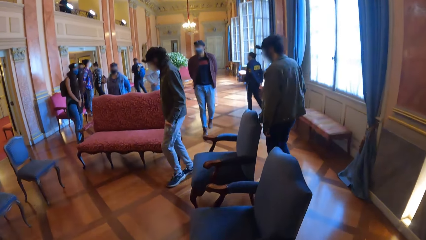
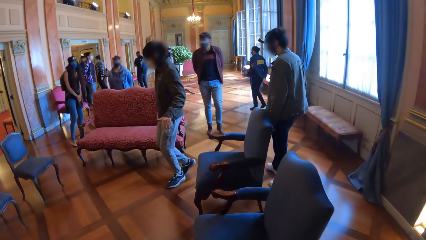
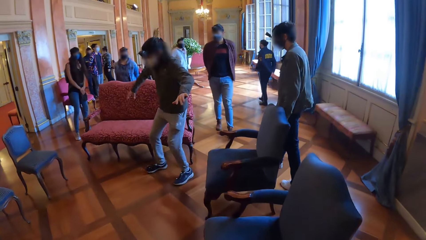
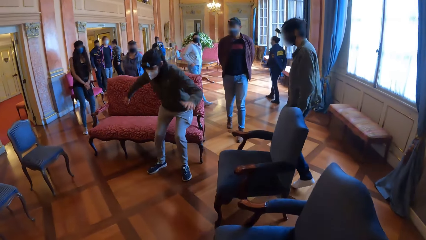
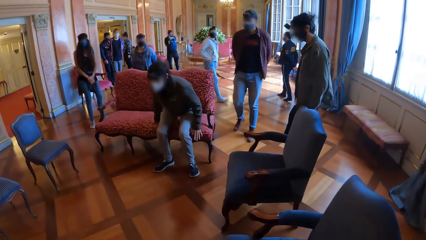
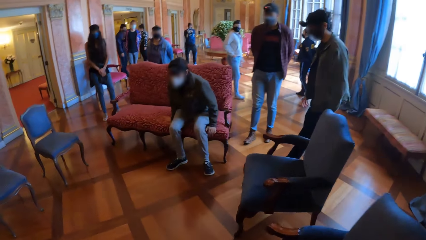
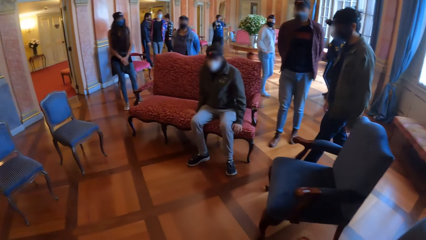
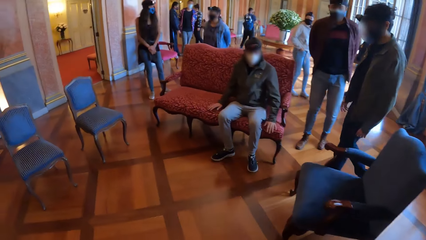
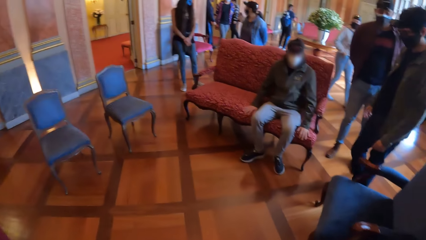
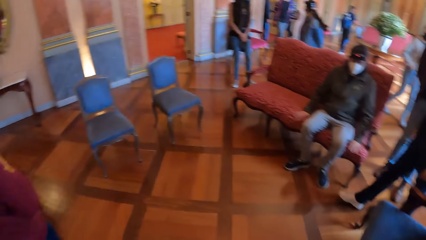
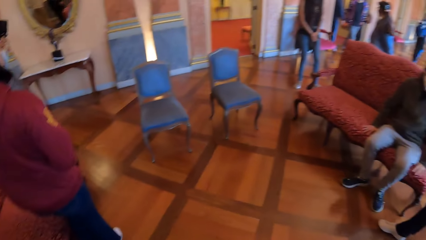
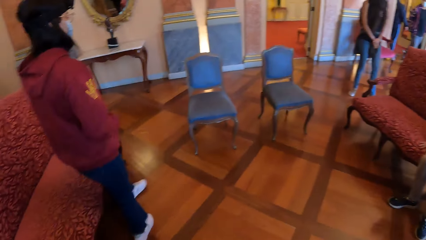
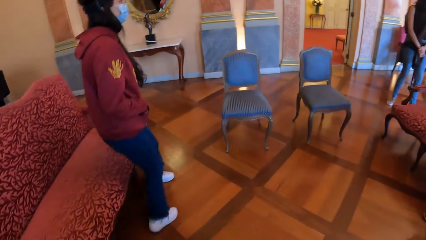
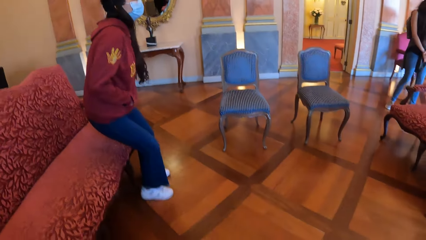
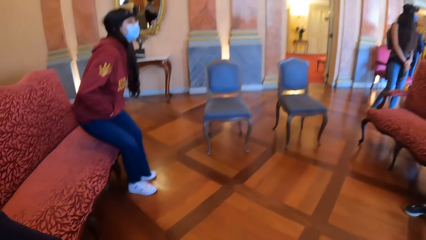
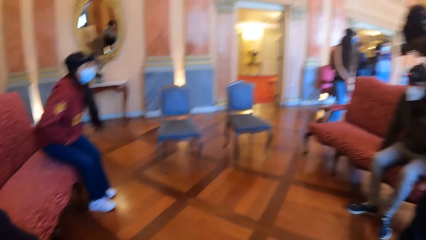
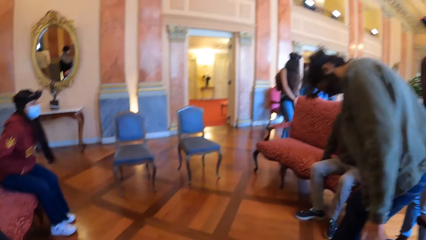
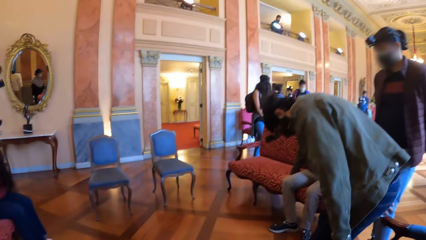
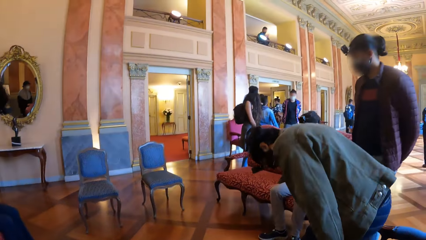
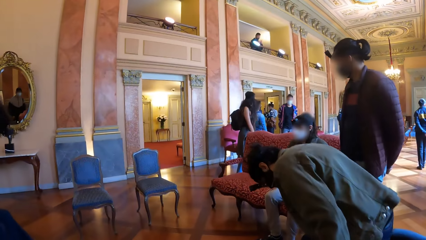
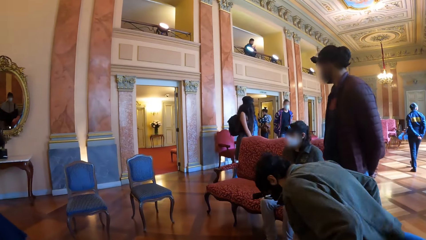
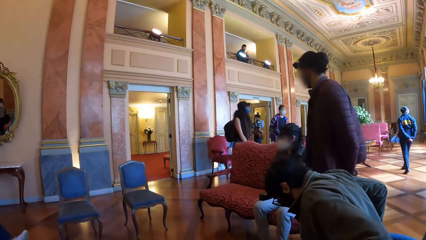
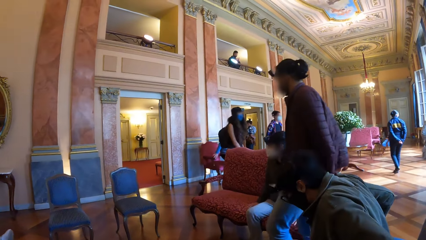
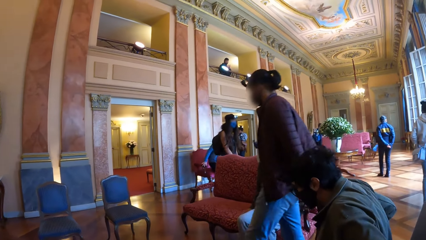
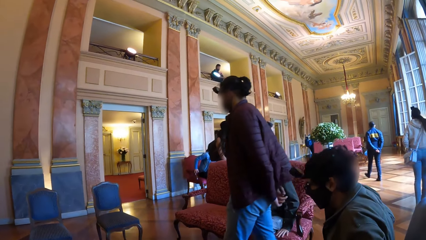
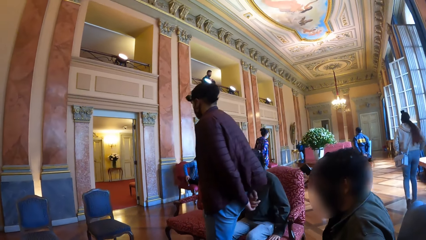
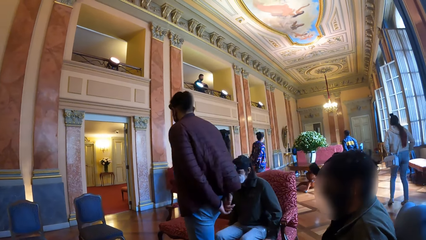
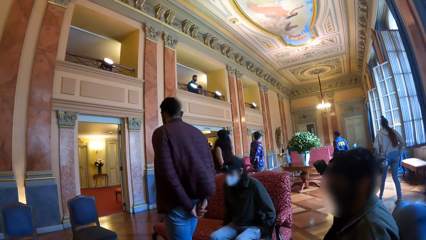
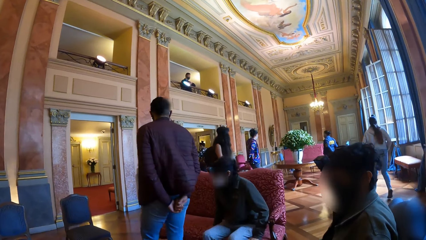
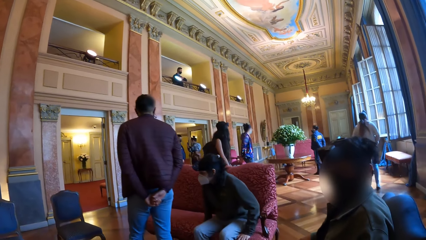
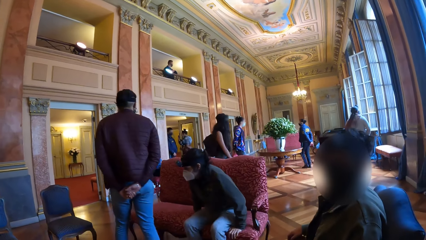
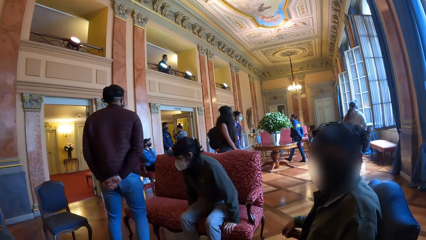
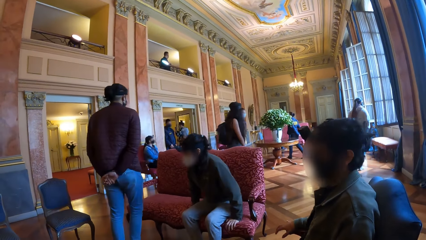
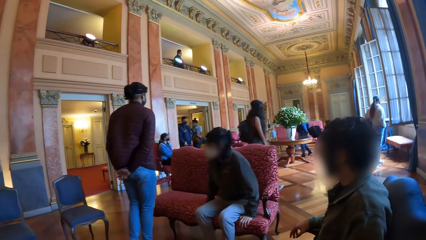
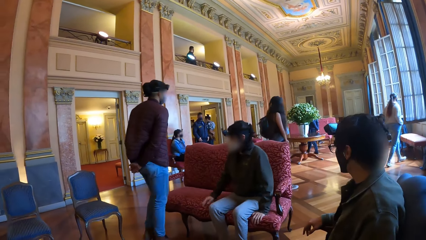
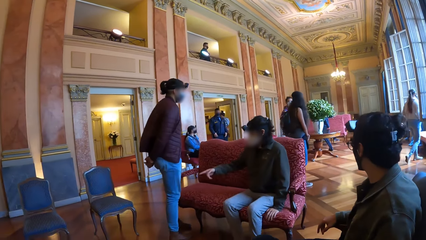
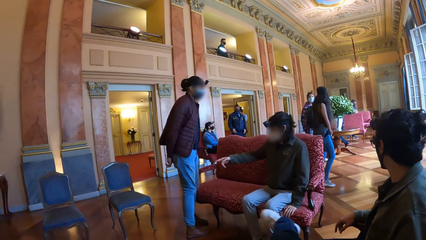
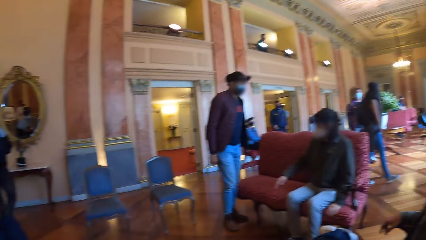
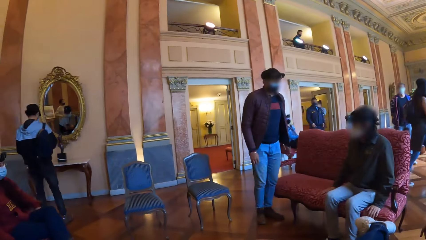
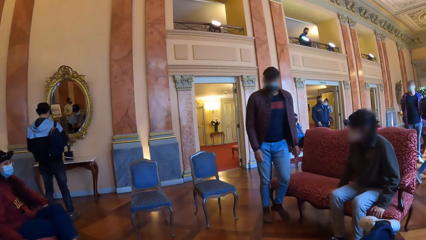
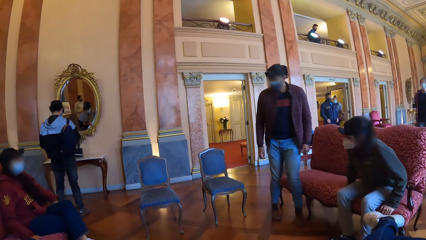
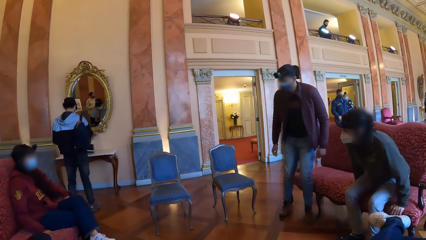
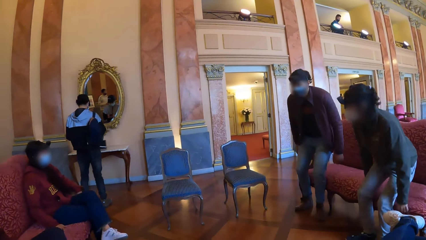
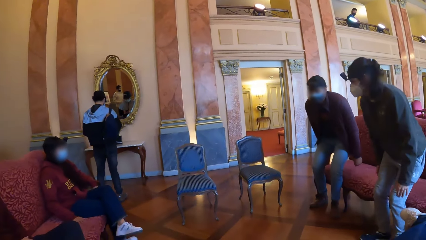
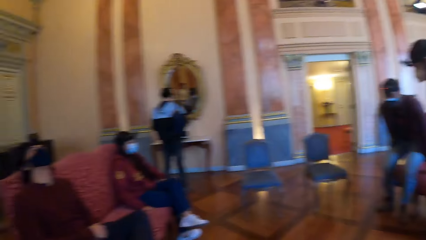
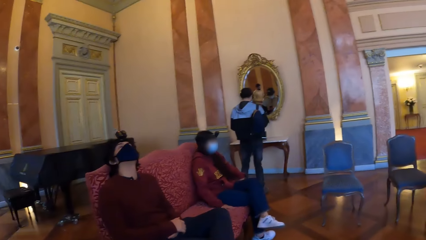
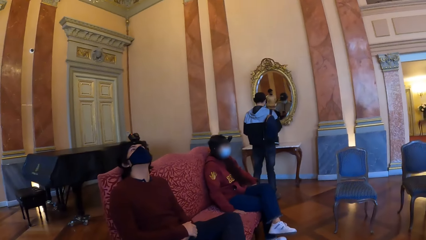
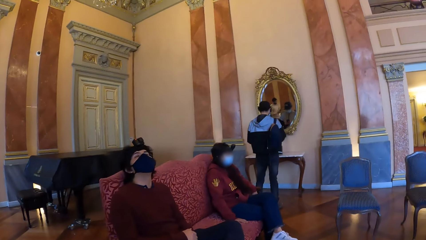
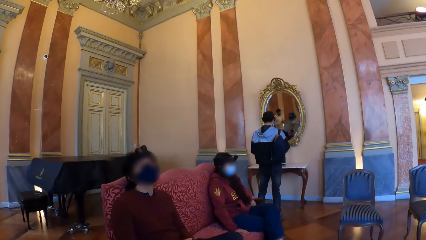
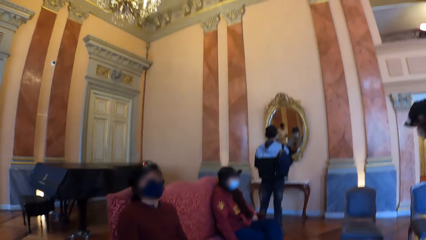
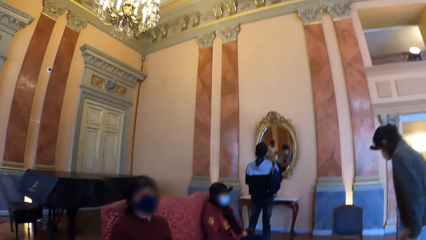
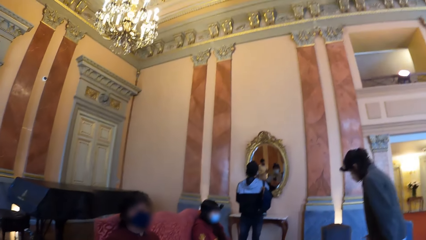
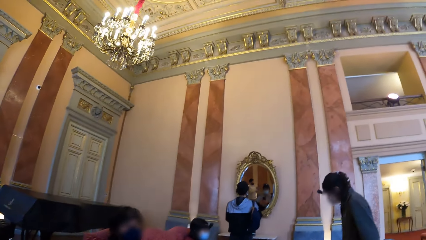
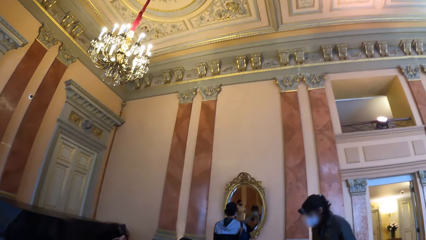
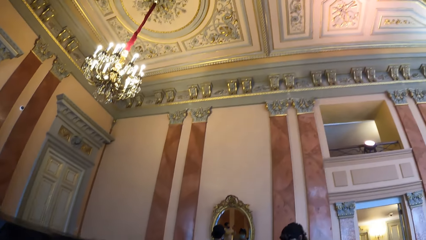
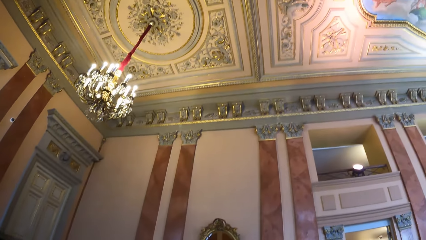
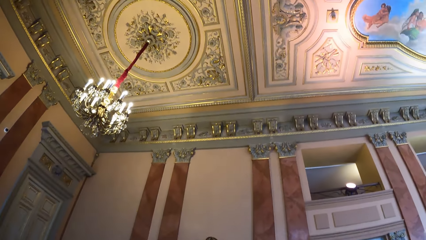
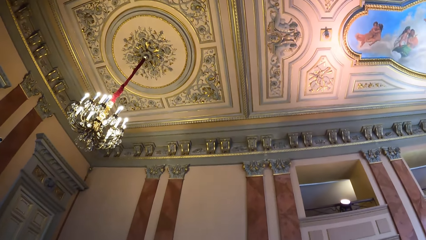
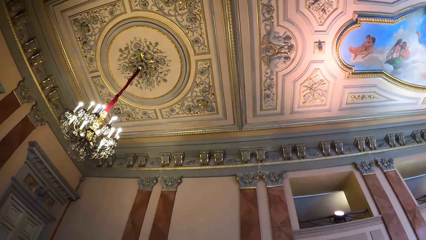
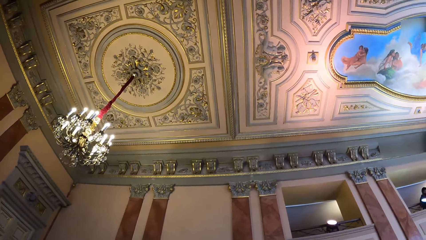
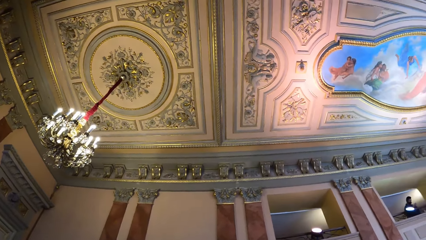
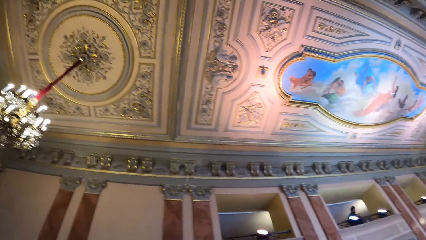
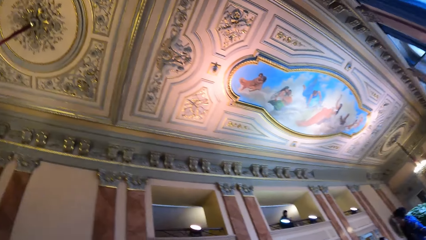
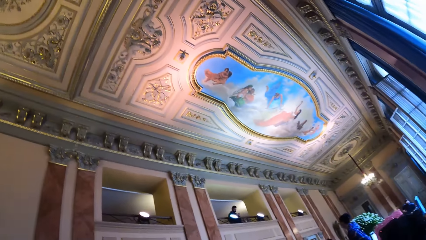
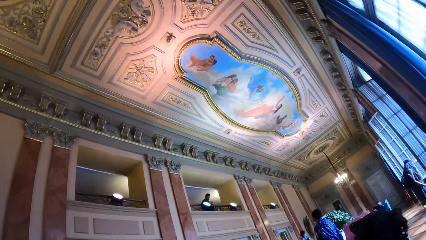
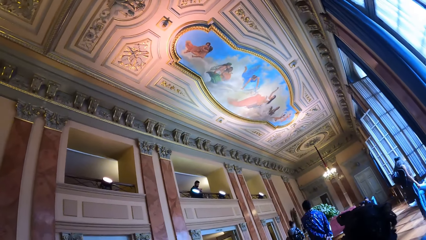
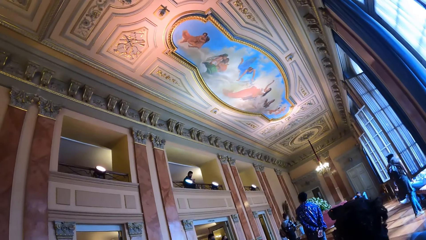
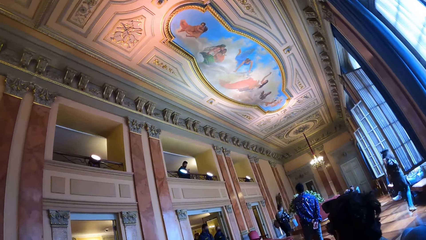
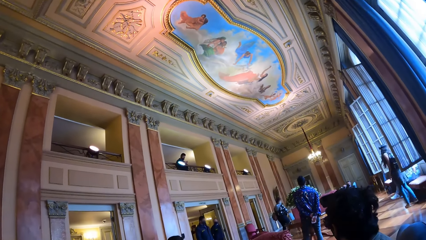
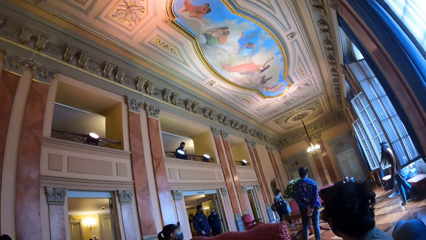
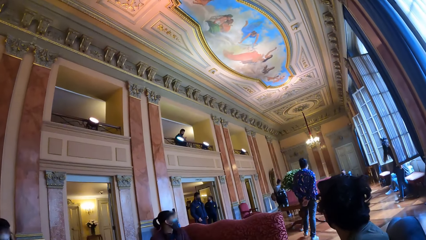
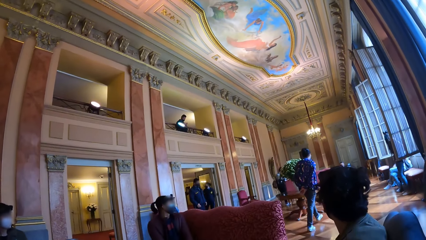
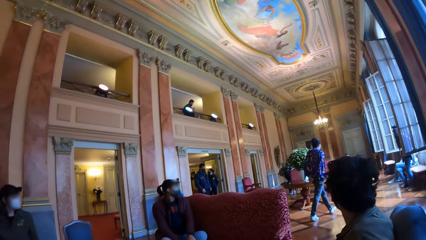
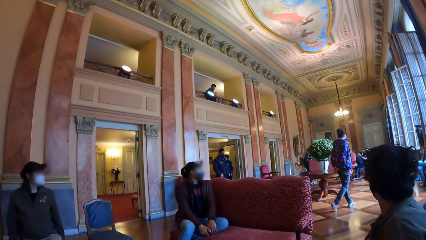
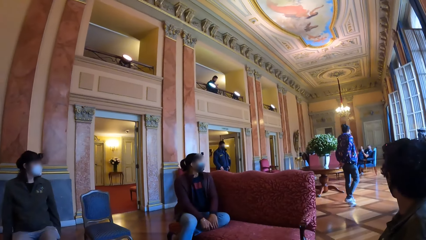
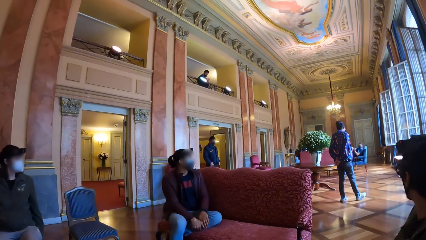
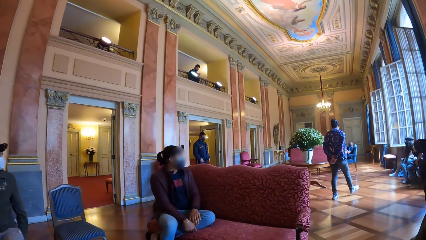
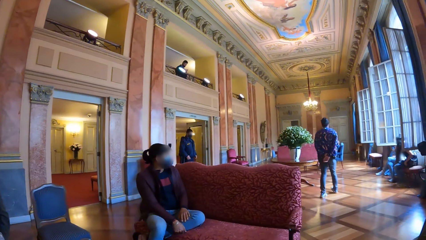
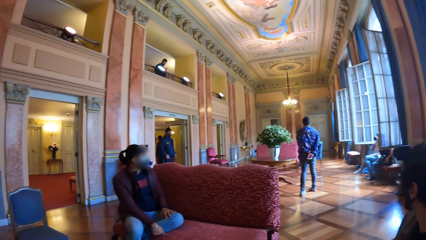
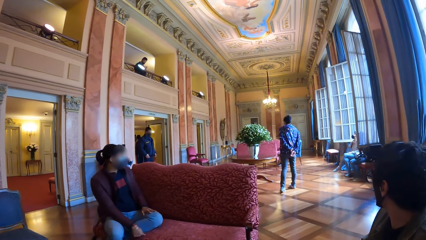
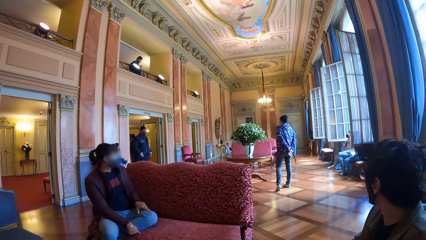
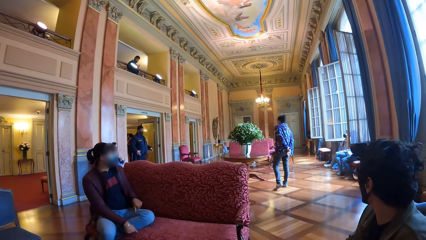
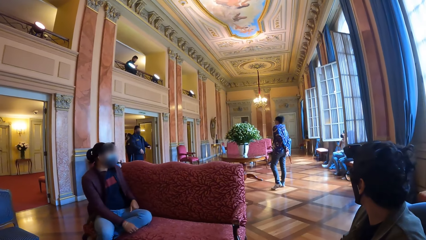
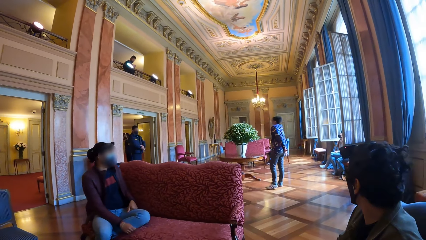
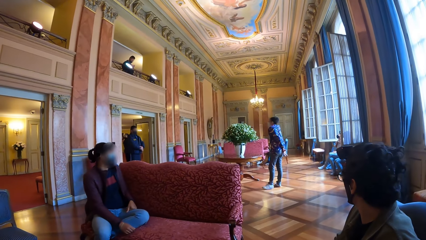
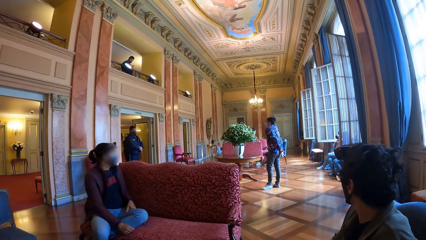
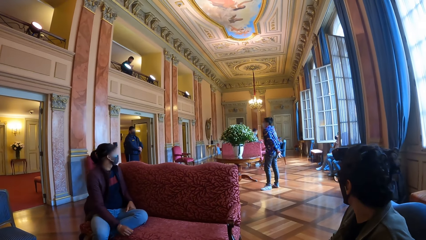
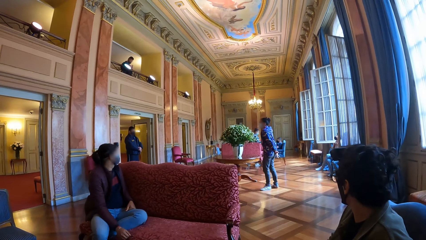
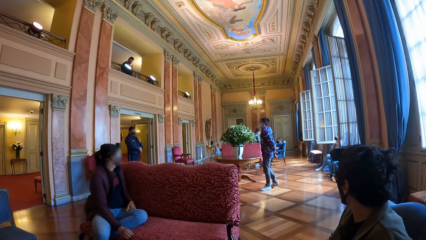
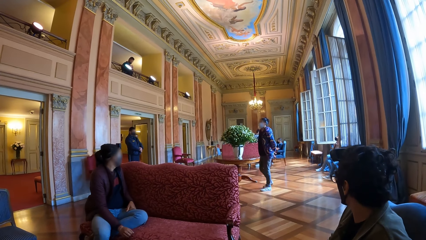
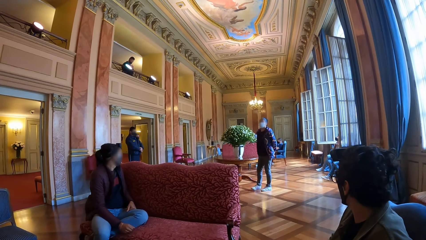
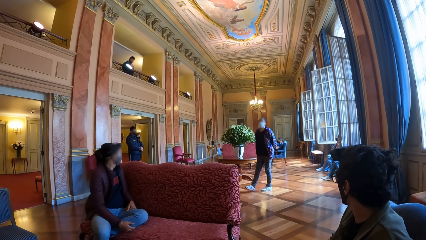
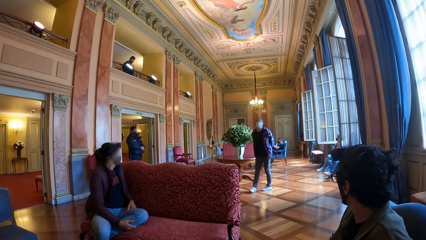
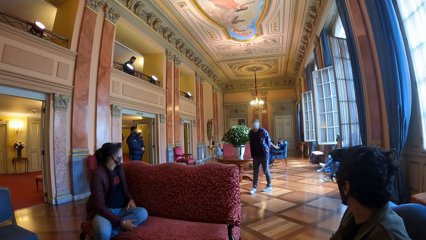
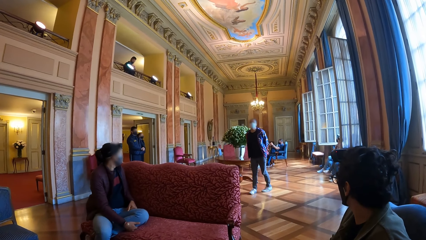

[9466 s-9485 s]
The camera wearer sits on the armchair. The woman sits down on a chair. A man sits down on a chair. The camera wearer looks around the museum. A woman interacts with another woman. The camera wearer looks at the art on the ceiling. Another man walks in the museum. The camera wearer looks at the other man.
